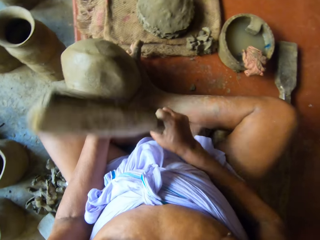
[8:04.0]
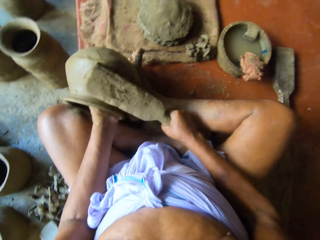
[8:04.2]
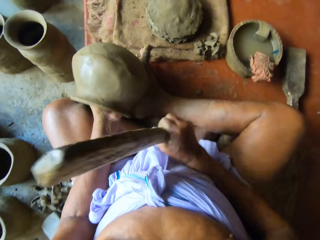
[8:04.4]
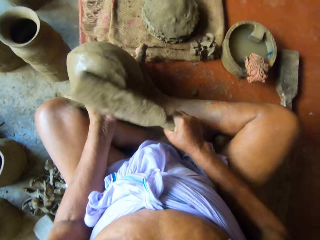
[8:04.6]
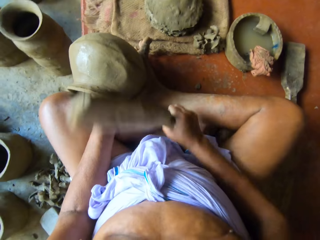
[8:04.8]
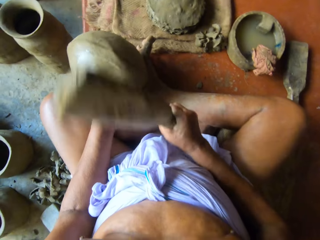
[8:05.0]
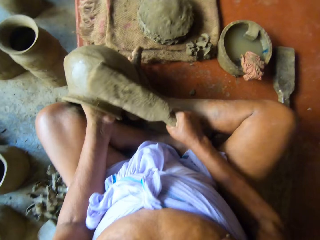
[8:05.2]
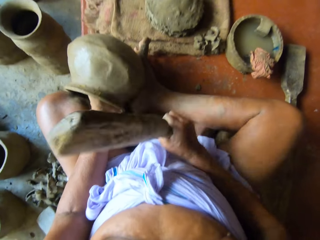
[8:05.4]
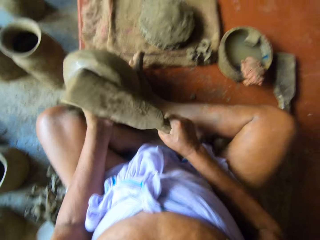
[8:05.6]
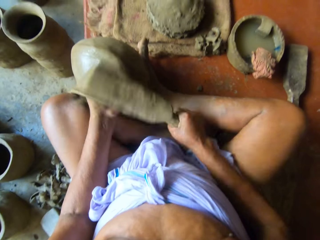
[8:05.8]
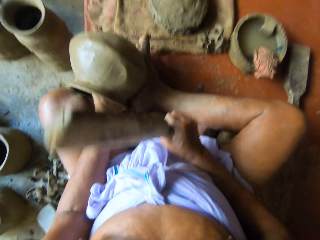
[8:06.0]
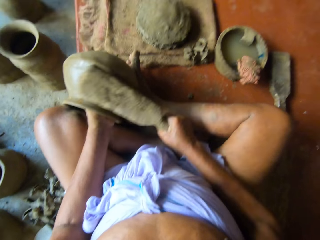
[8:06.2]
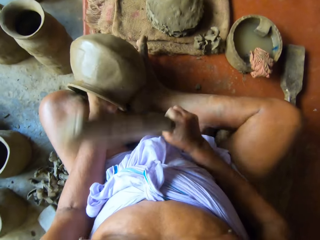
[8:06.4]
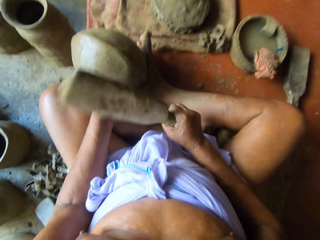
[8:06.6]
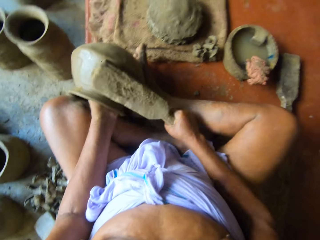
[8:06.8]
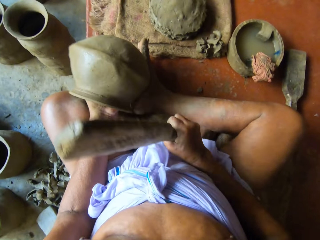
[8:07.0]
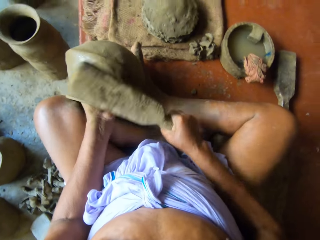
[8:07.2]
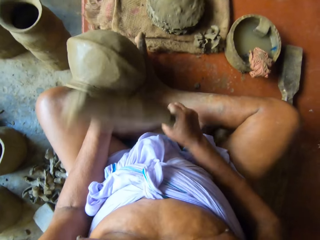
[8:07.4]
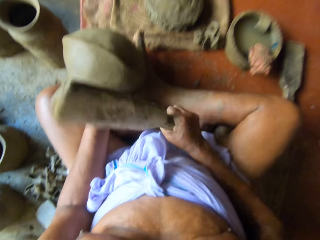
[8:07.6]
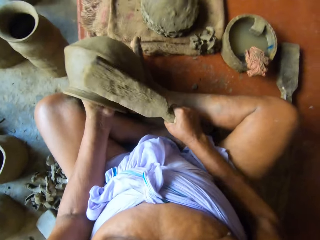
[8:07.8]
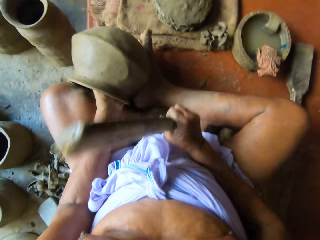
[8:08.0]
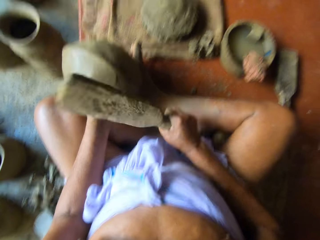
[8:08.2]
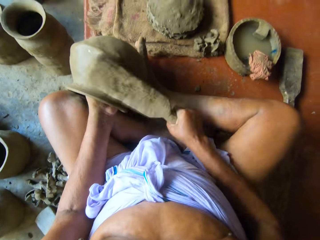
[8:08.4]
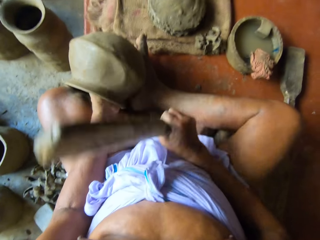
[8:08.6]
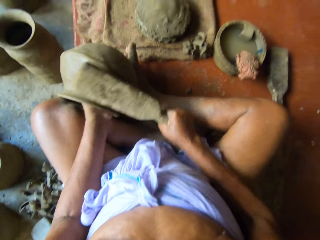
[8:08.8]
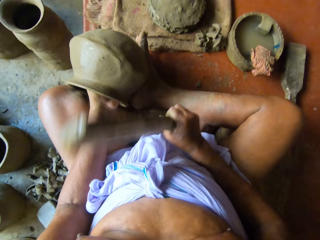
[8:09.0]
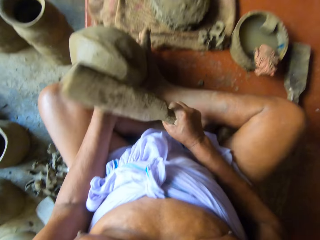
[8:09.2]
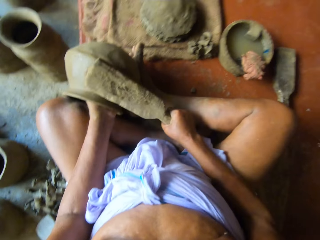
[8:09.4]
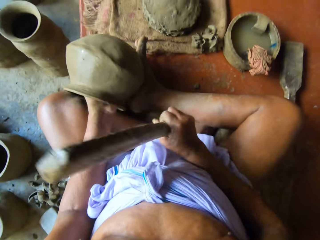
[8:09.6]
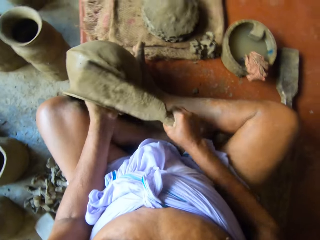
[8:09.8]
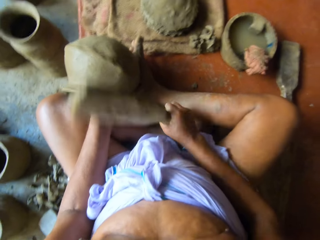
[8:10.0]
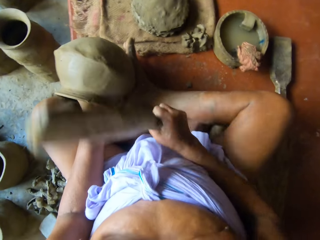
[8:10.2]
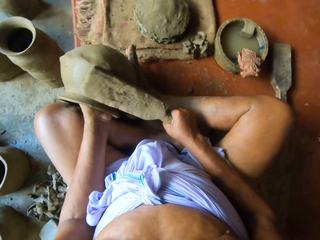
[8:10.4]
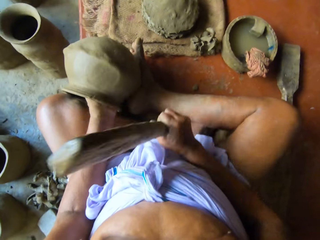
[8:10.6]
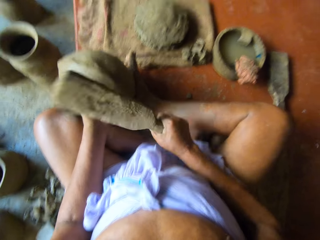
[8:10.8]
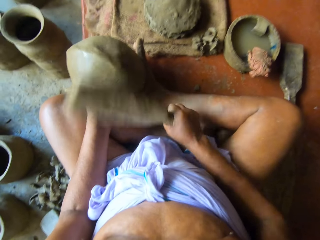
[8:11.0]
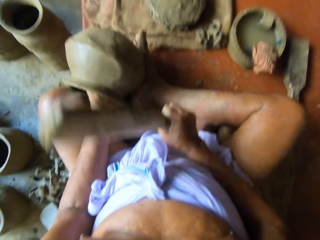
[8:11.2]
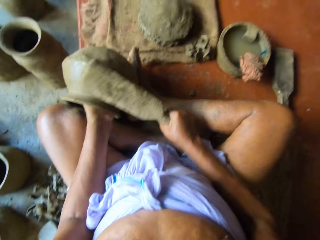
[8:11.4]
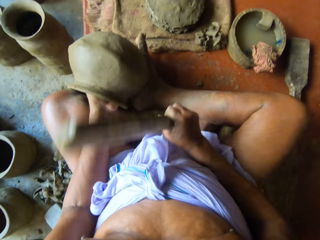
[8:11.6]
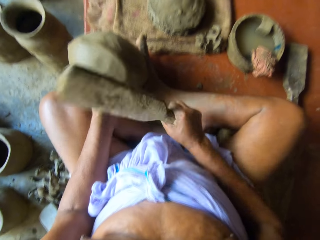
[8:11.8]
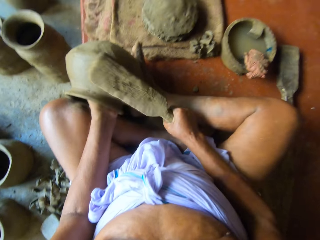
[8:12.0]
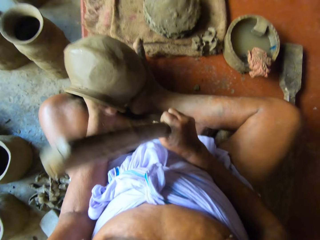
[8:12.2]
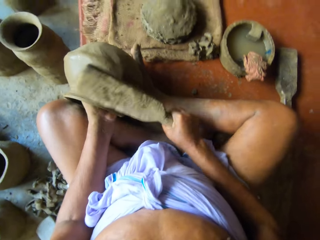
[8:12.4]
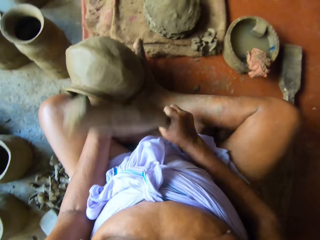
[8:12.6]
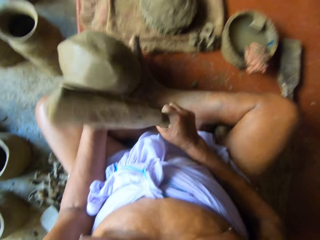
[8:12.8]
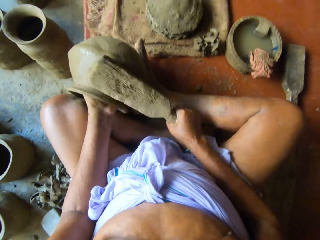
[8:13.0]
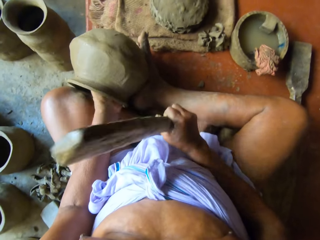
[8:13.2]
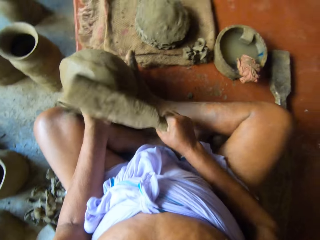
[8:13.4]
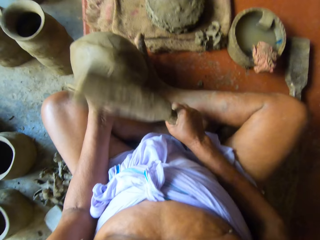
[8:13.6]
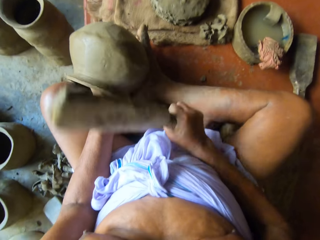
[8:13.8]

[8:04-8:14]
The camera wearer hits the side of the pottery with the wood in his right hand.

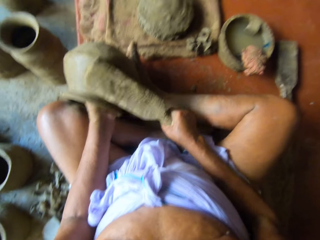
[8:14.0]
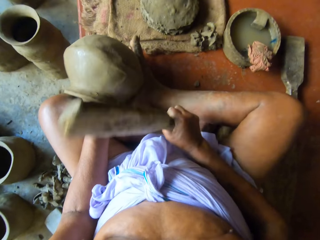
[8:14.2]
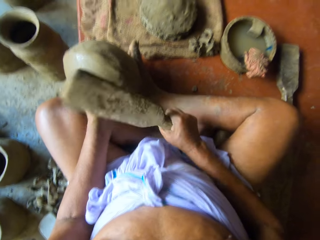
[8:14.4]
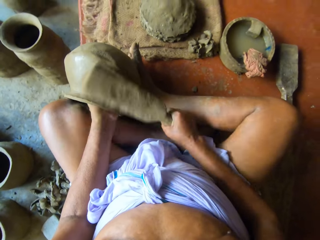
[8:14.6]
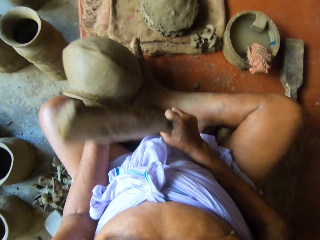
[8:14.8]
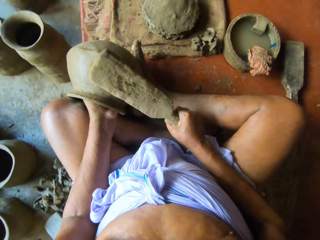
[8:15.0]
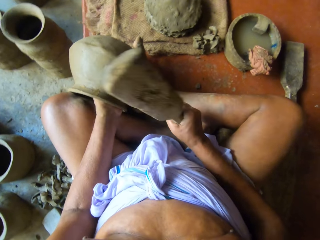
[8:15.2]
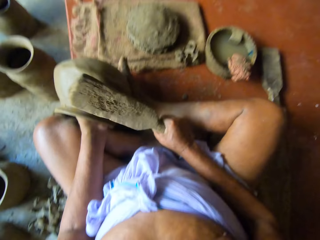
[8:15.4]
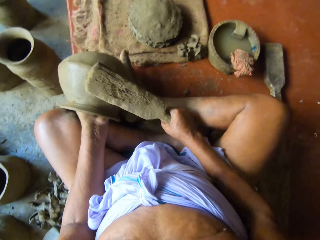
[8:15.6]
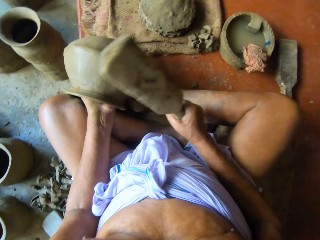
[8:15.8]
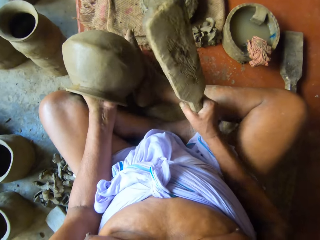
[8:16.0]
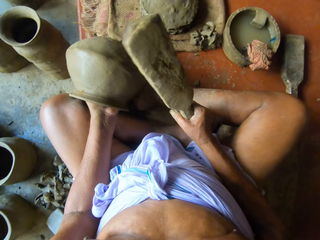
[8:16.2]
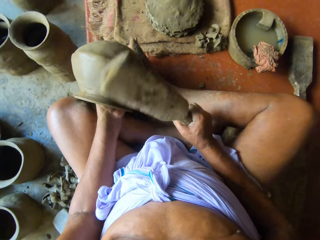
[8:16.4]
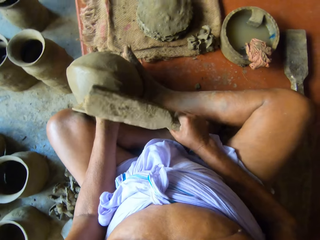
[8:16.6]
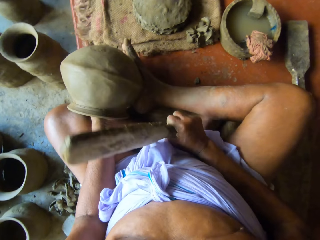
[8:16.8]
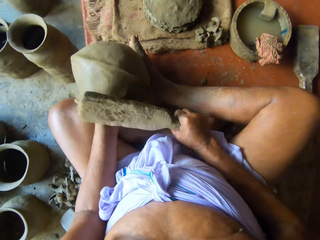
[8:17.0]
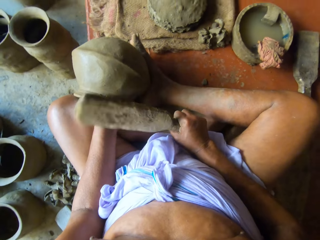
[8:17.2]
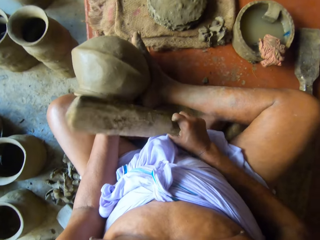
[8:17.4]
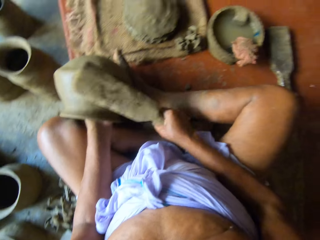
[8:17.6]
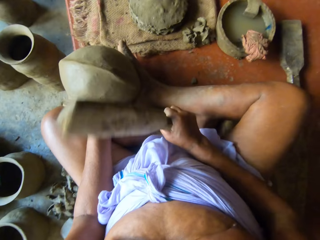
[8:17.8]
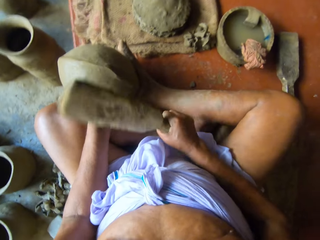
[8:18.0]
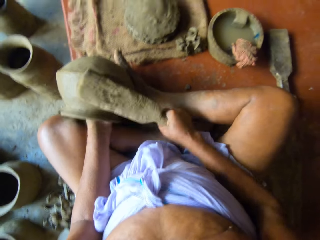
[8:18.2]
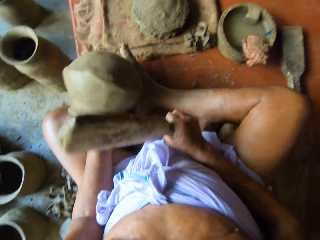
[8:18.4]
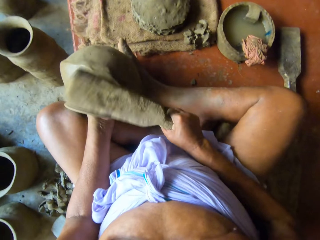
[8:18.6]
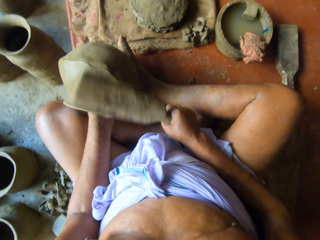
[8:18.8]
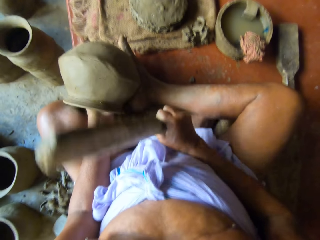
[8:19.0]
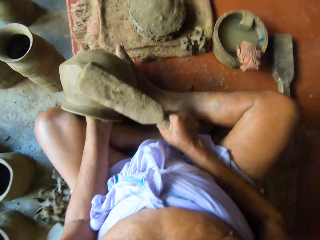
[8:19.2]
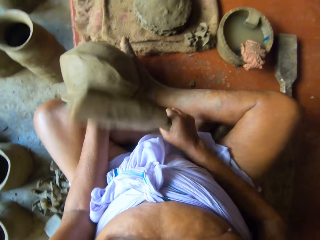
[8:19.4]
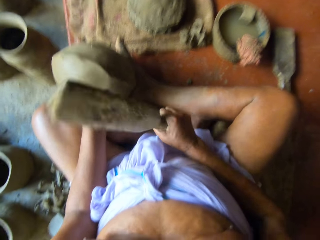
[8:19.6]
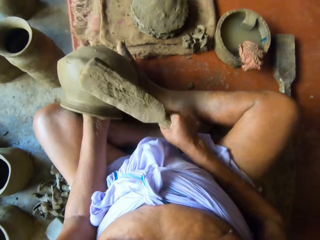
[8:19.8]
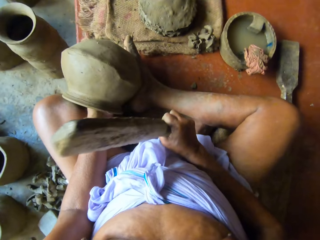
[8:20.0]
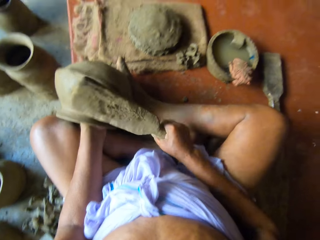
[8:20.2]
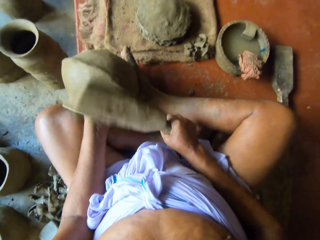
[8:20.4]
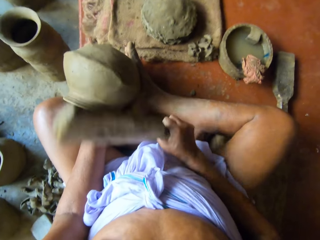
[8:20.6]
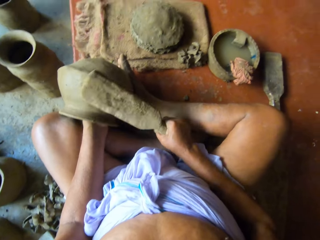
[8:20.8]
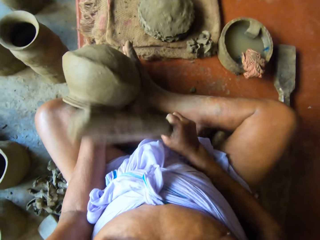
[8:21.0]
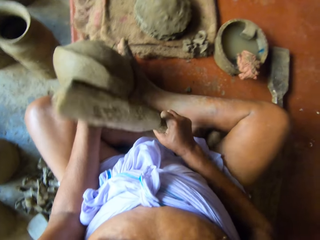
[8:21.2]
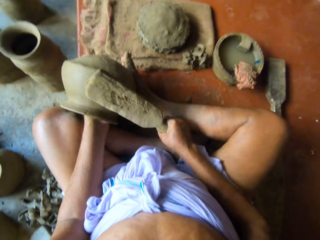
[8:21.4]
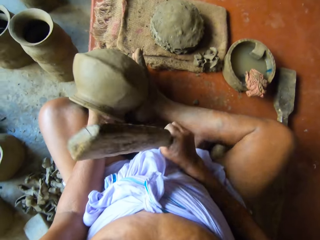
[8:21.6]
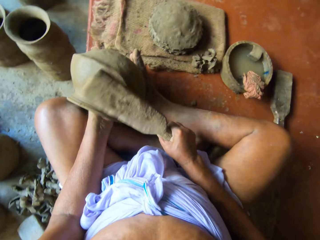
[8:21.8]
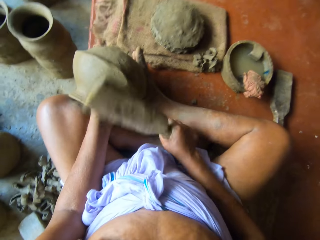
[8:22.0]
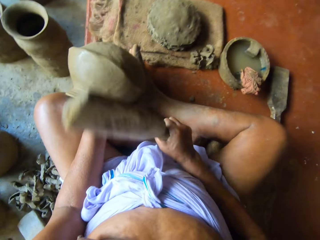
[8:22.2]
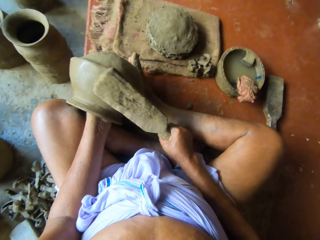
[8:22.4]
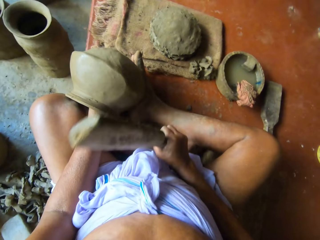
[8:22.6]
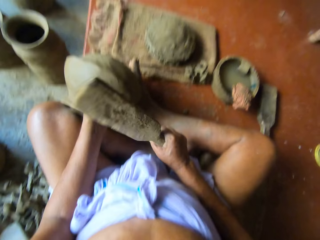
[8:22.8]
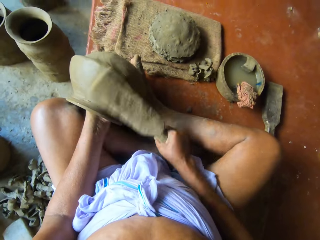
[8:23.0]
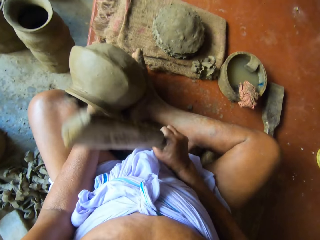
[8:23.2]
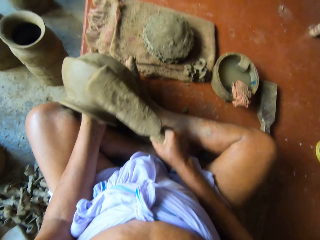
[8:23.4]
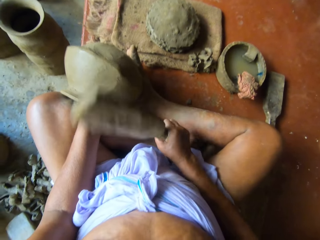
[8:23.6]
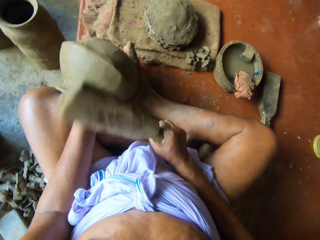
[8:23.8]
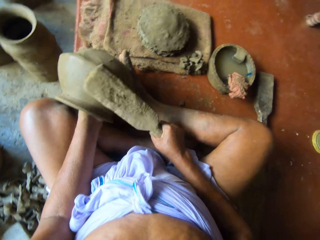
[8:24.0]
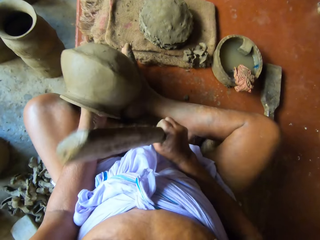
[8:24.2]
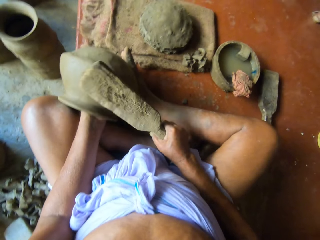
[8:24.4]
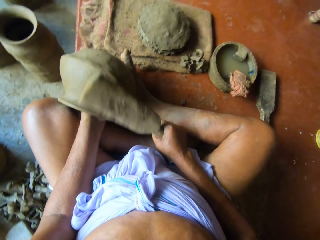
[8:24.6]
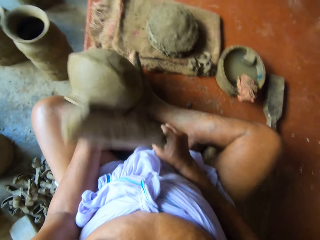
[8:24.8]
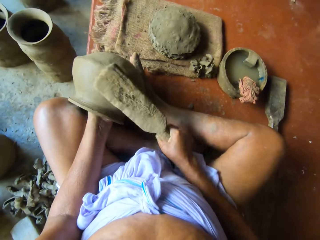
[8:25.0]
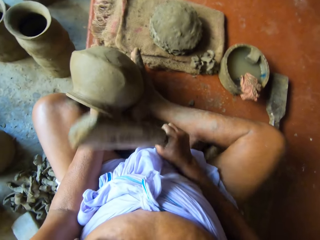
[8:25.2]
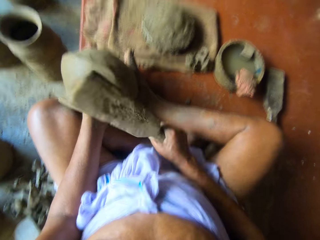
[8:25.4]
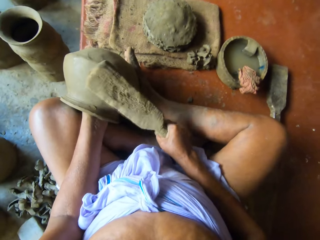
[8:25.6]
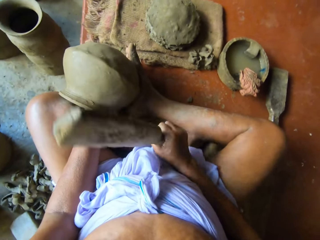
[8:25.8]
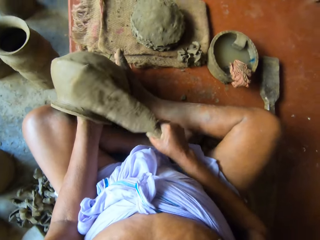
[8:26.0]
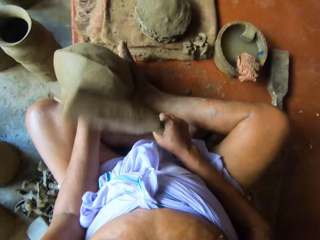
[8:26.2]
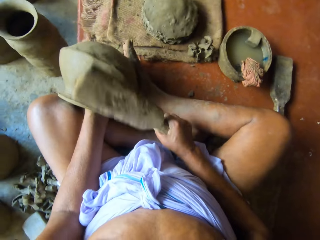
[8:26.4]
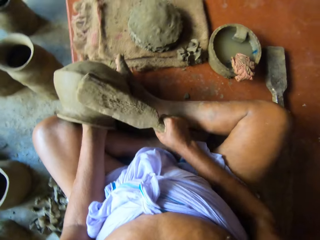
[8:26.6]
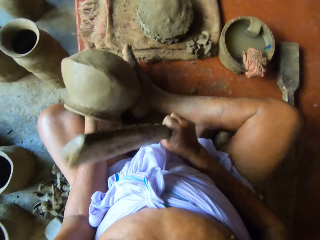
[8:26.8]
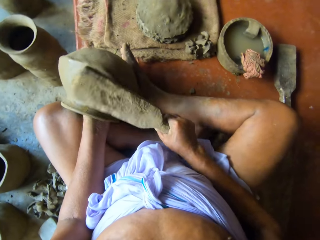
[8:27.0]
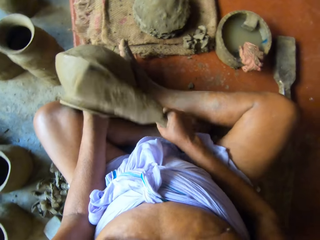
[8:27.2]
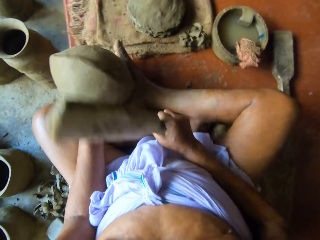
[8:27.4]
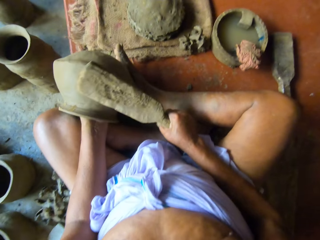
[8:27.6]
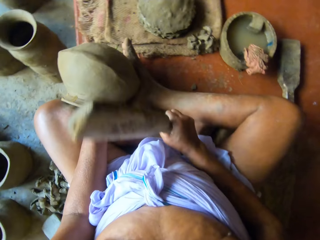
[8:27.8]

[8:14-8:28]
The camera wearer spins the pottery with his left hand. He hits the side of the pottery with the wood in his right hand.
